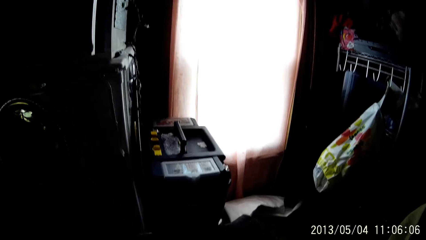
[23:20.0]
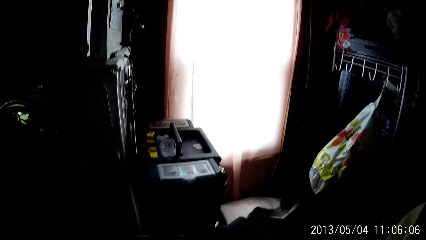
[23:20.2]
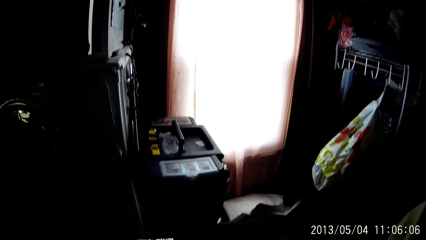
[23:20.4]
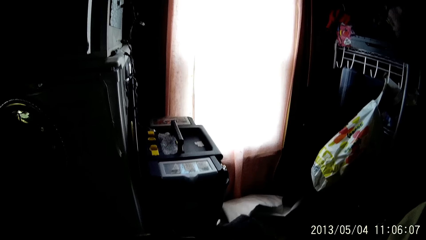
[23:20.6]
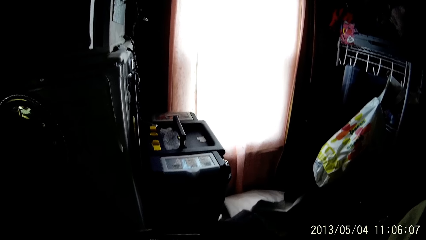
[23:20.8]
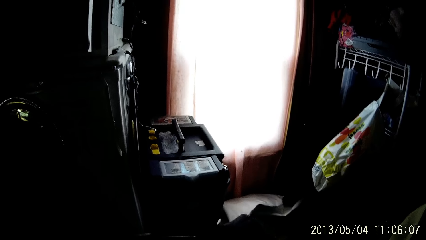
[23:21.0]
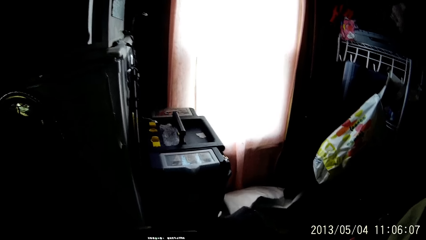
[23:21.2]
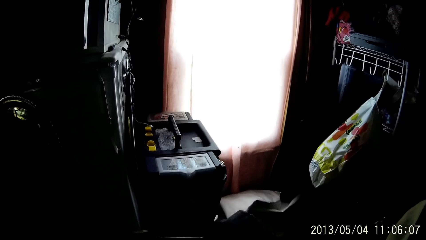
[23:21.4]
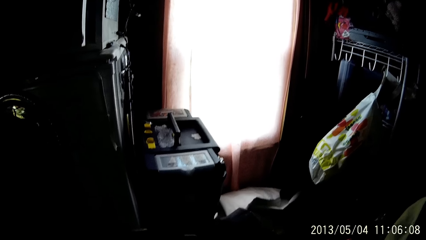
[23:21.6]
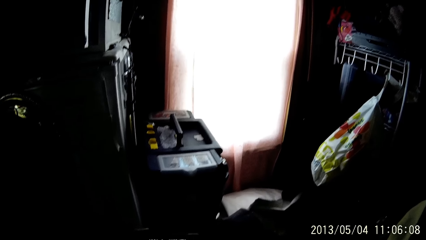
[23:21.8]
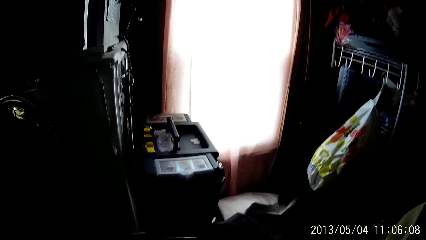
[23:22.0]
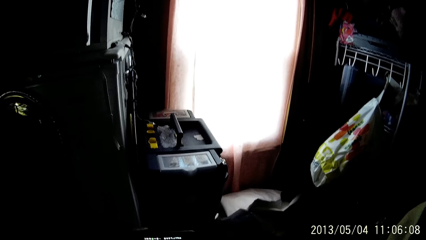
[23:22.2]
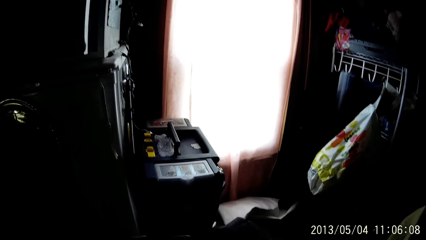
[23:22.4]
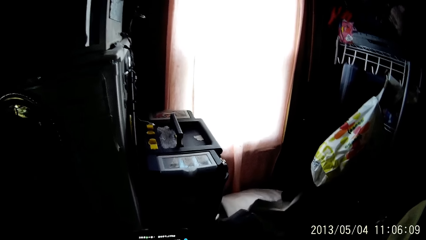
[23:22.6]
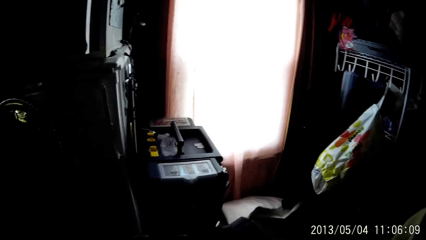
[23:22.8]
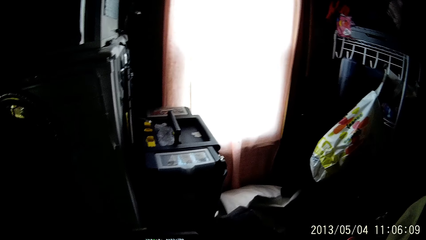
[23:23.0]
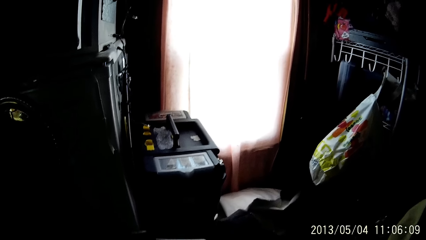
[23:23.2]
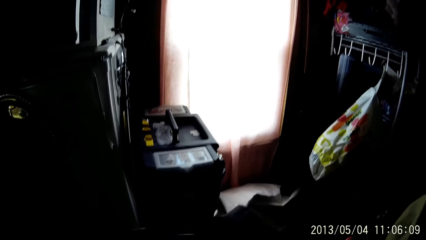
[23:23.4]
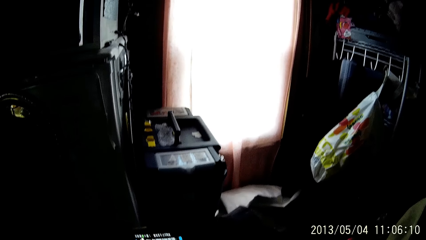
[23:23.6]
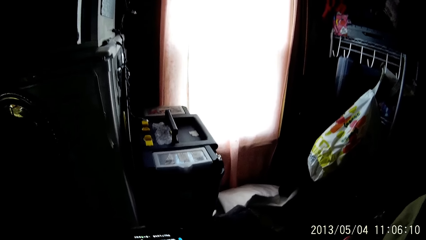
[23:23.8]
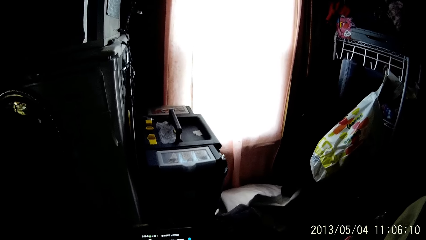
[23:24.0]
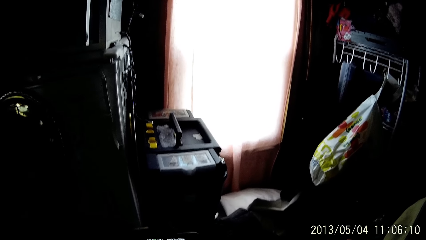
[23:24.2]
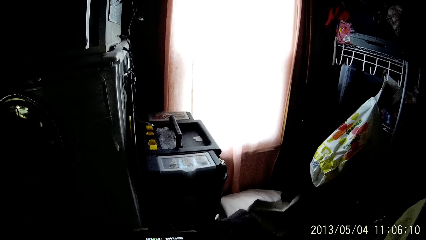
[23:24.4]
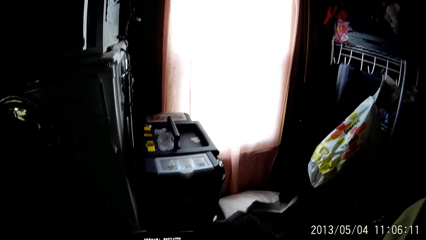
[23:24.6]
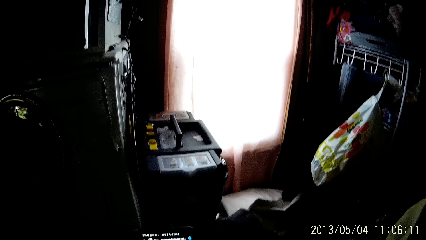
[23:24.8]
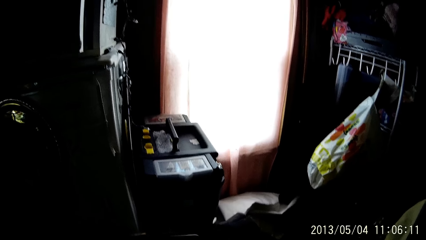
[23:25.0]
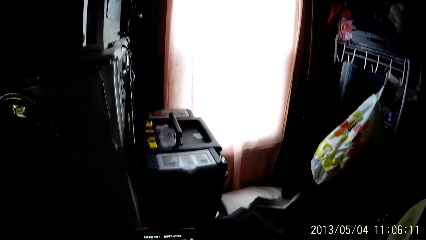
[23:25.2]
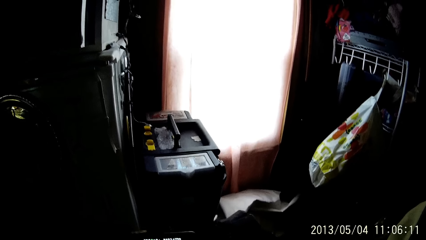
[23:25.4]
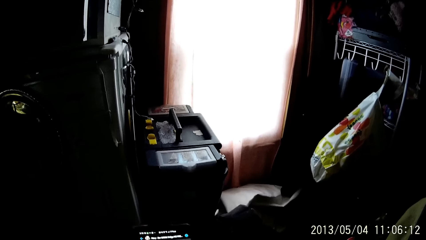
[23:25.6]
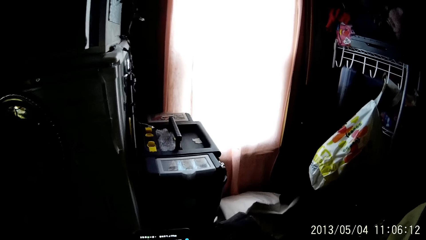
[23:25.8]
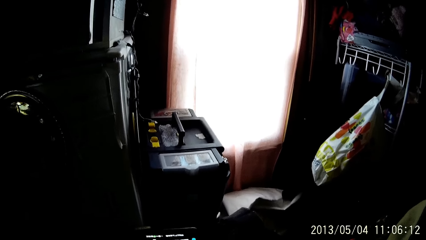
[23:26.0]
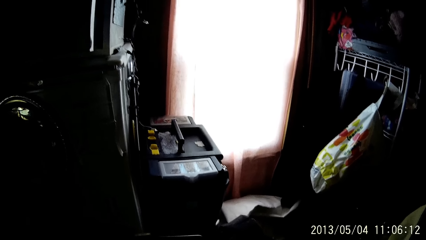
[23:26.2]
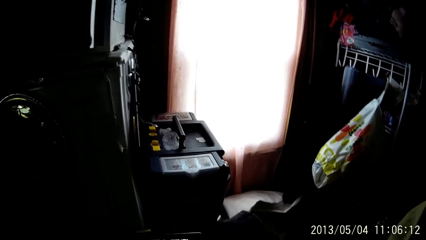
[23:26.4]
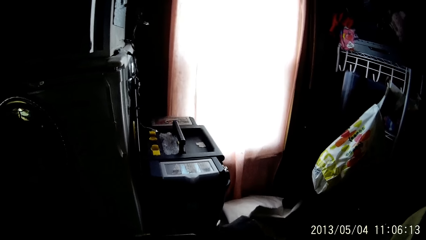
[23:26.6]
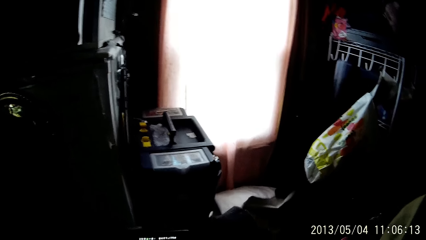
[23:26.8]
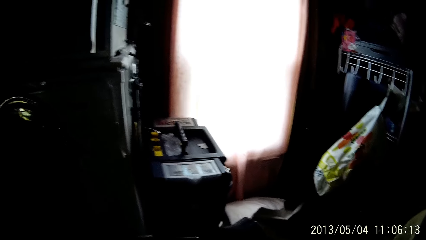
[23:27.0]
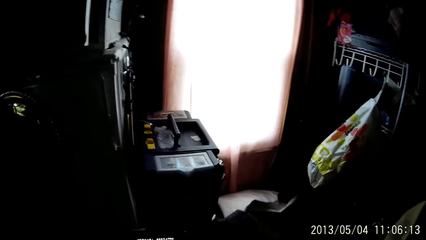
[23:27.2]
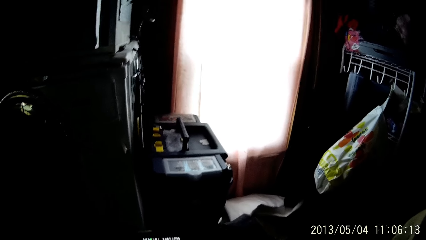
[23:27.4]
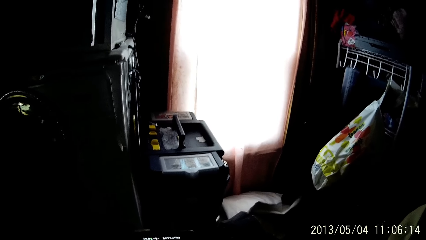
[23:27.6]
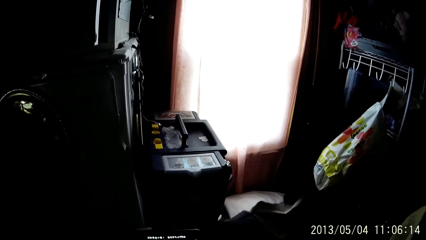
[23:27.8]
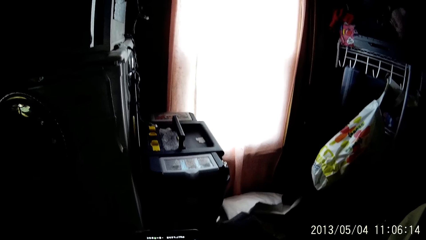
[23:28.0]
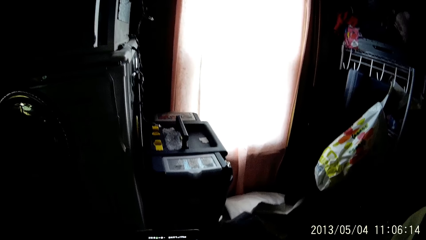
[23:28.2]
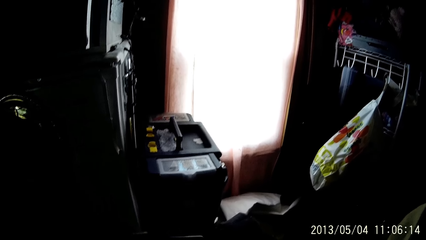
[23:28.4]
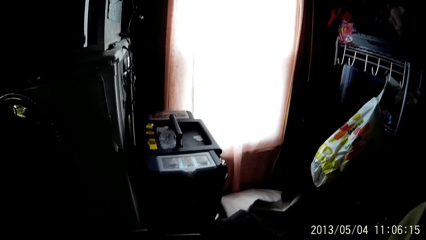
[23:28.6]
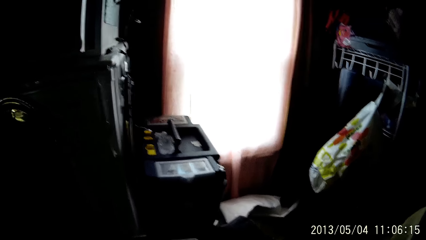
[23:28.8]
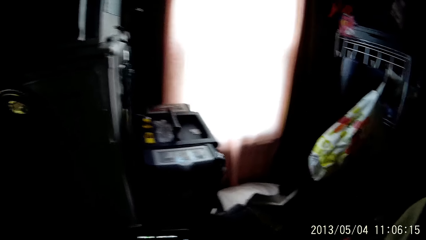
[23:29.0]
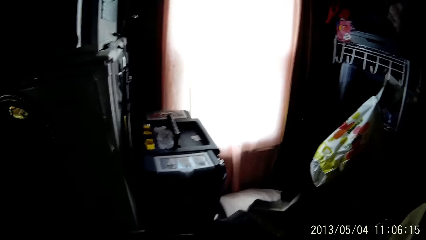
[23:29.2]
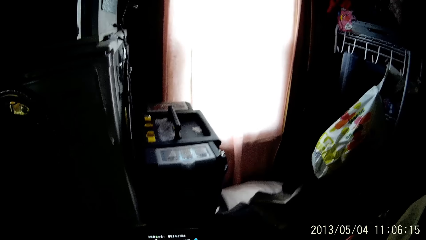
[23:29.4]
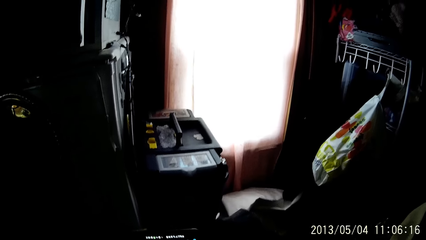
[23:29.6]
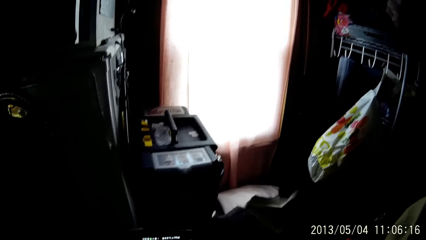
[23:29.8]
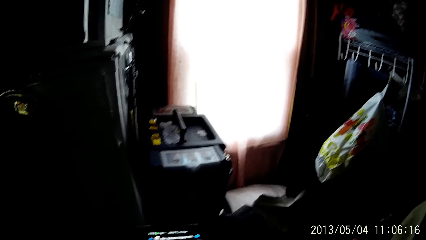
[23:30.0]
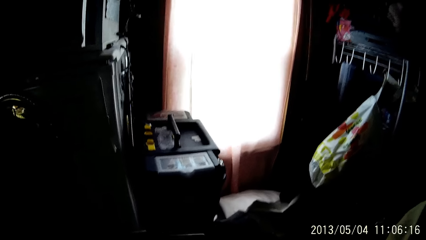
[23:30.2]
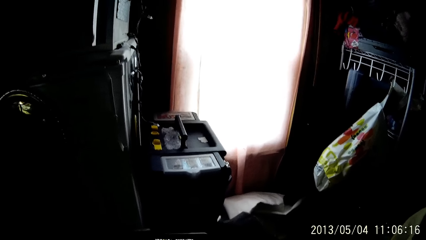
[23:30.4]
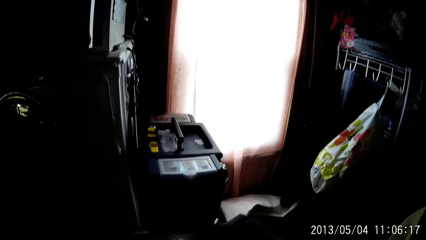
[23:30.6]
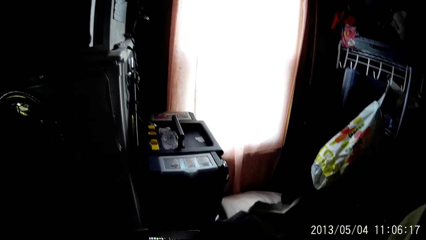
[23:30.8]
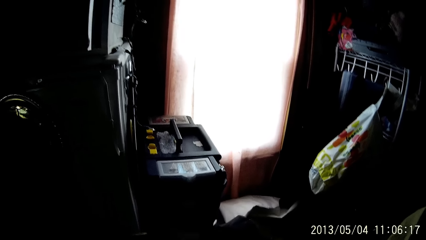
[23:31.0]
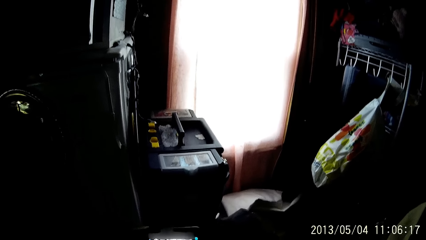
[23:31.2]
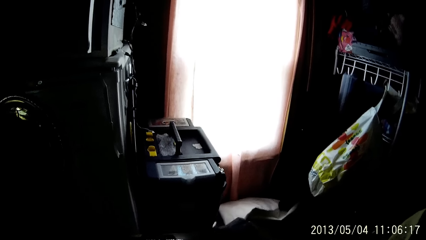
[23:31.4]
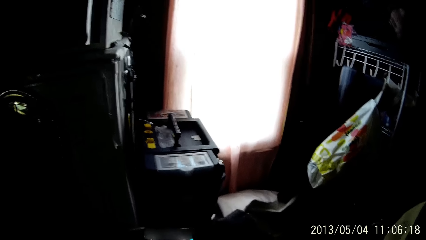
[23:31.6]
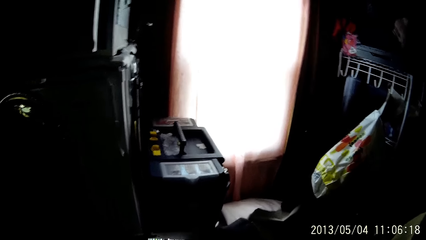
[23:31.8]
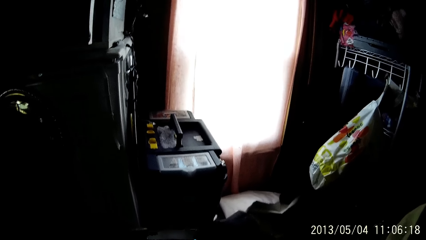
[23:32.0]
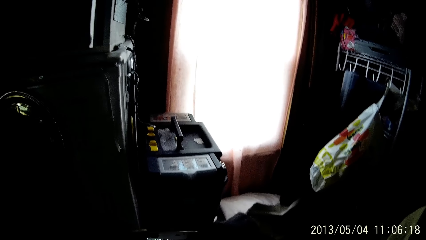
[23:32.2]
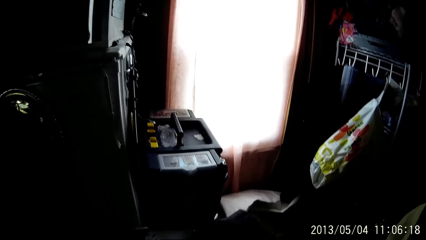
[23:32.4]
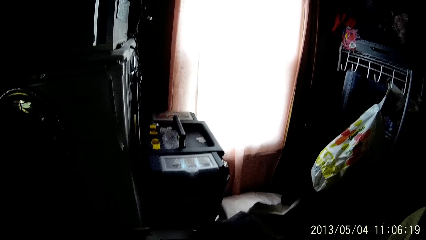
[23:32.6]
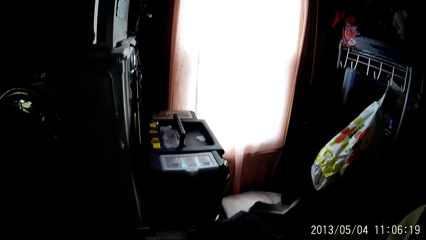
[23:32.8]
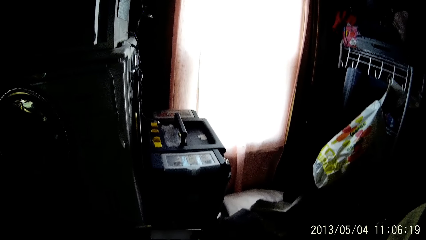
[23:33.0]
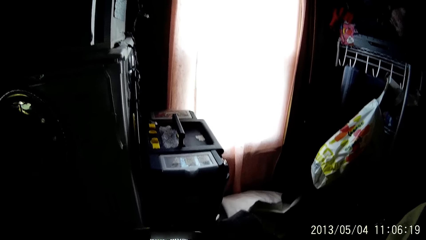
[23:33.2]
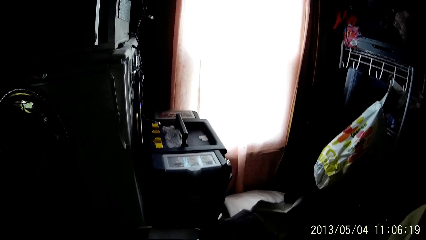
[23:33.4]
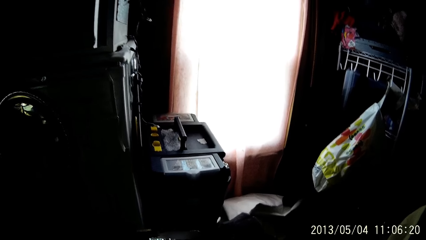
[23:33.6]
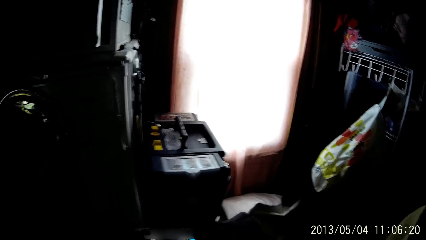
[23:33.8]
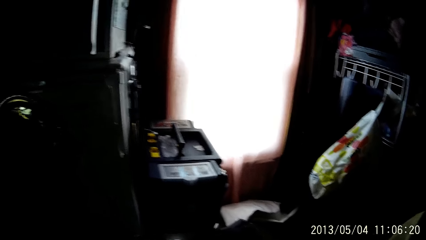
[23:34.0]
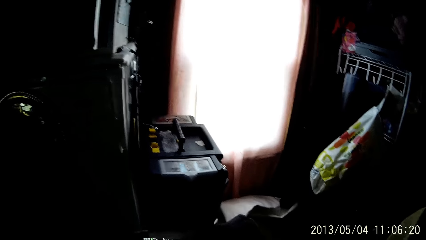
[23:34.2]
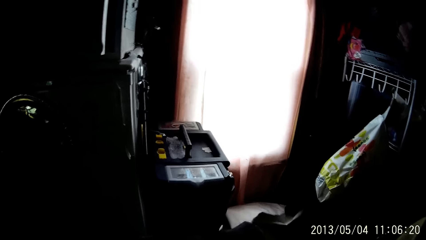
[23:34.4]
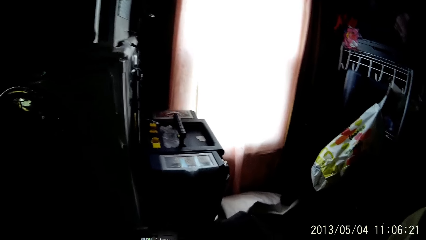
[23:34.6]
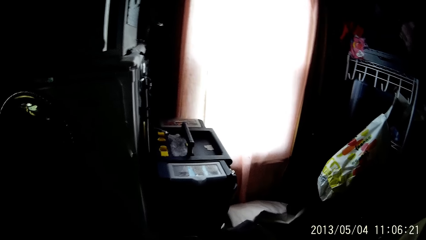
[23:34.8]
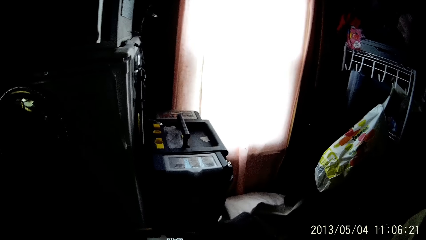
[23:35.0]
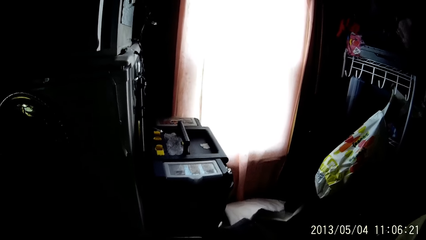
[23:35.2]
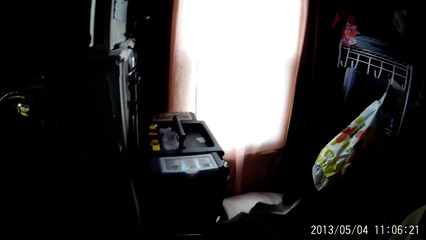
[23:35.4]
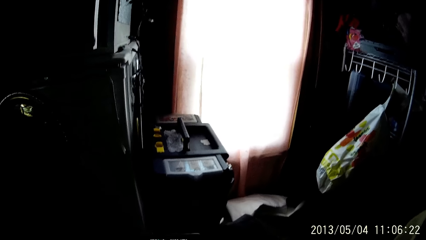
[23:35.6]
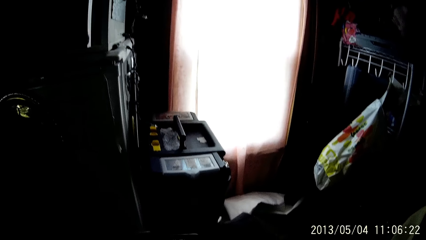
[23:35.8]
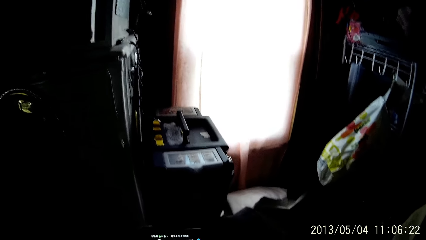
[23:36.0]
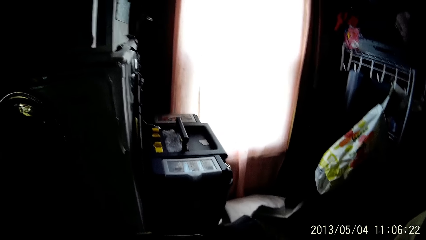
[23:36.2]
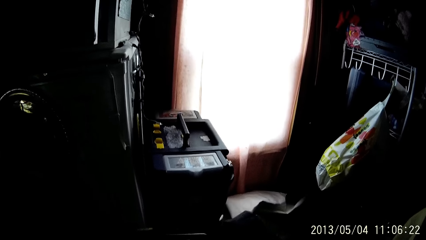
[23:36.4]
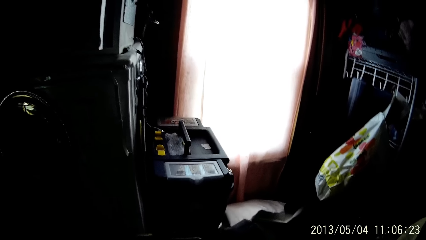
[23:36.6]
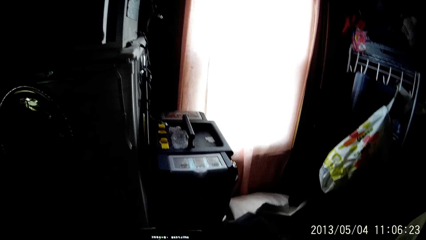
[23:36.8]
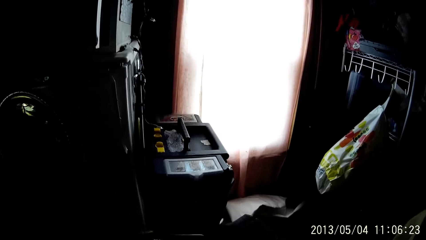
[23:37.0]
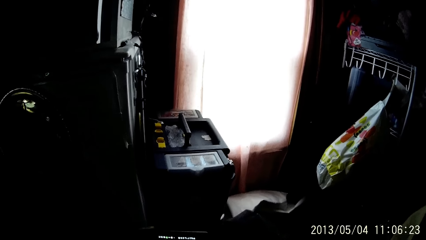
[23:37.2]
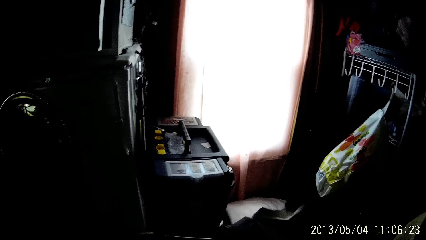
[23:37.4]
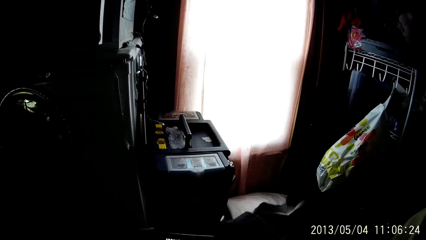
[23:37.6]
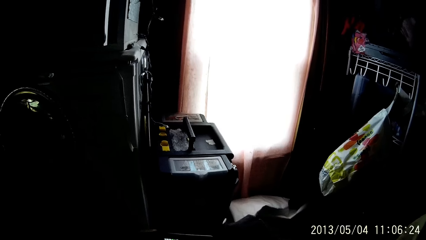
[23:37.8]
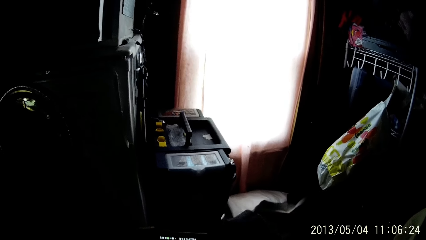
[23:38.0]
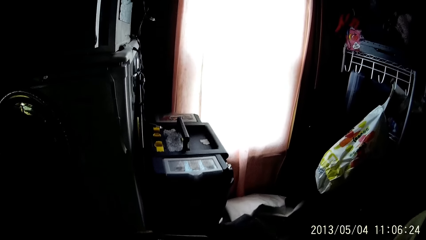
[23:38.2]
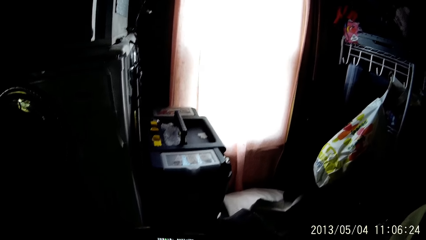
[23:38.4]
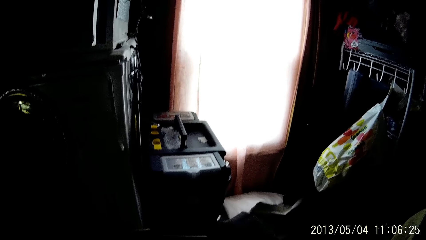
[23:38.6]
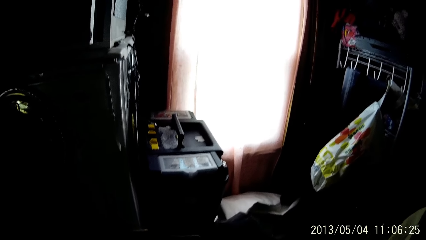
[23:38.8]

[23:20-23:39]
The camera wearer uses the phone. They look around. They use the phone.
